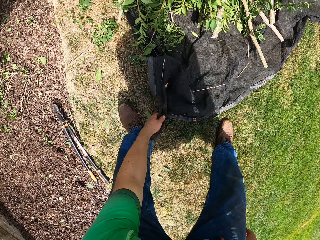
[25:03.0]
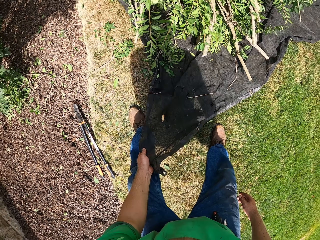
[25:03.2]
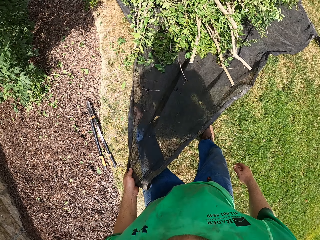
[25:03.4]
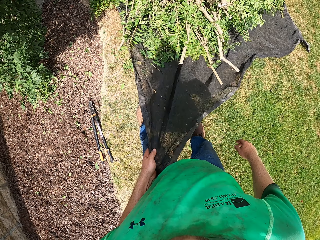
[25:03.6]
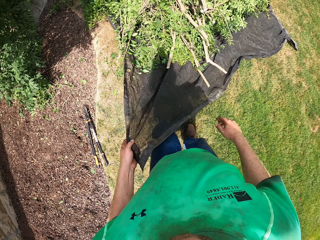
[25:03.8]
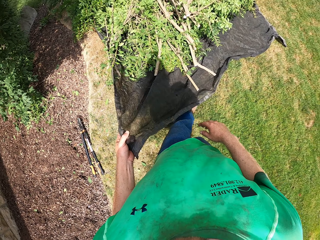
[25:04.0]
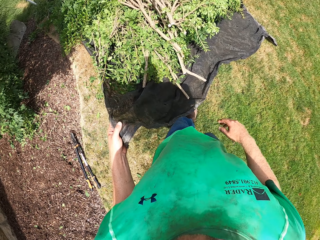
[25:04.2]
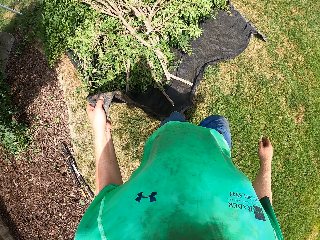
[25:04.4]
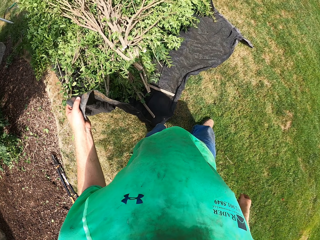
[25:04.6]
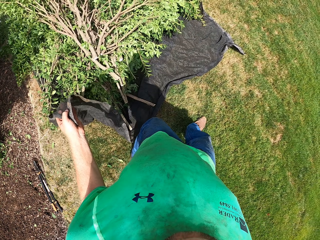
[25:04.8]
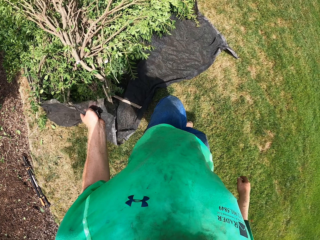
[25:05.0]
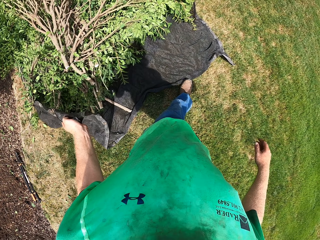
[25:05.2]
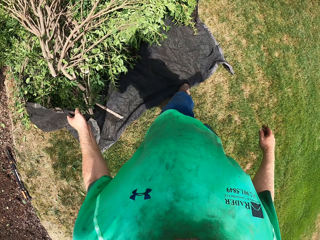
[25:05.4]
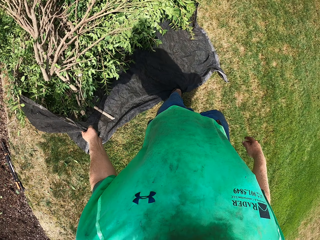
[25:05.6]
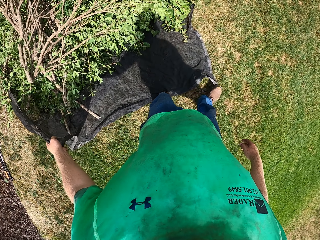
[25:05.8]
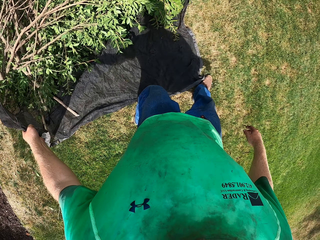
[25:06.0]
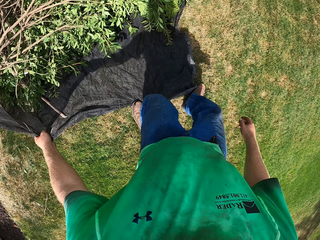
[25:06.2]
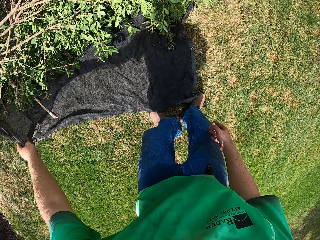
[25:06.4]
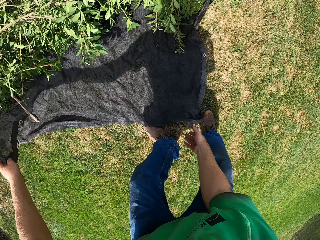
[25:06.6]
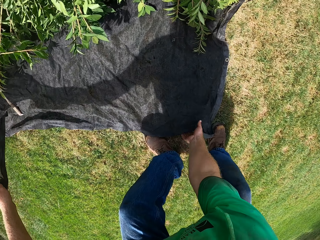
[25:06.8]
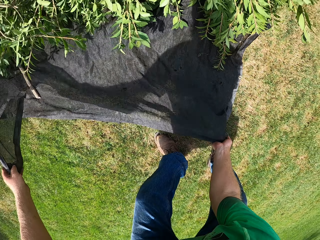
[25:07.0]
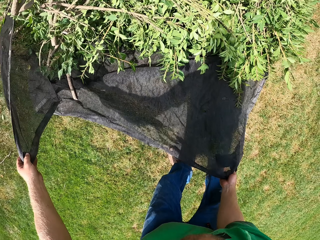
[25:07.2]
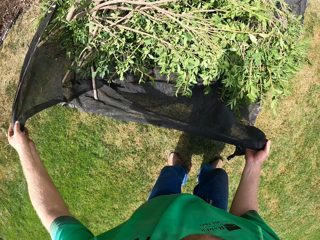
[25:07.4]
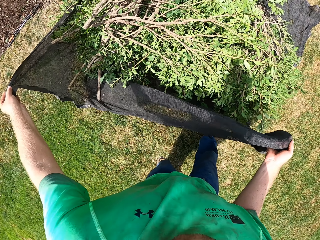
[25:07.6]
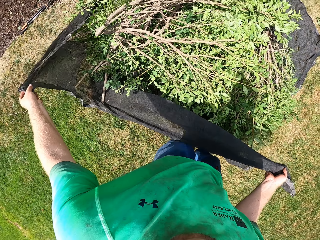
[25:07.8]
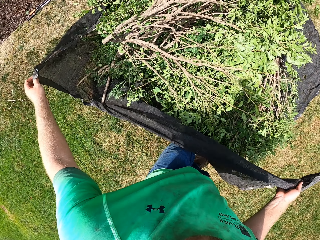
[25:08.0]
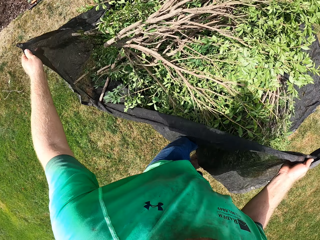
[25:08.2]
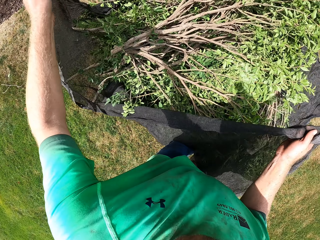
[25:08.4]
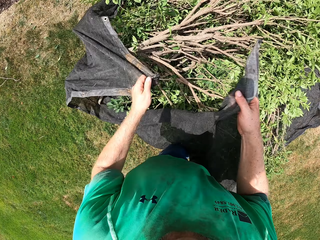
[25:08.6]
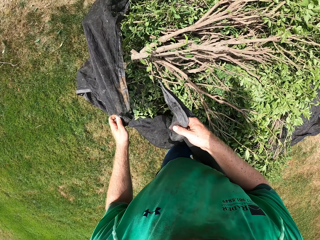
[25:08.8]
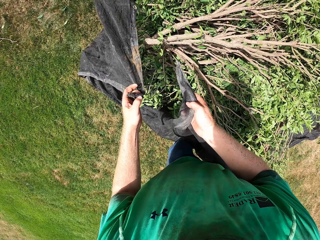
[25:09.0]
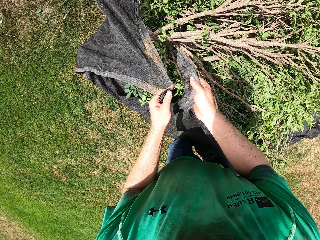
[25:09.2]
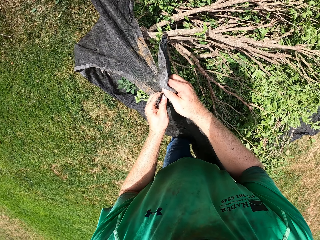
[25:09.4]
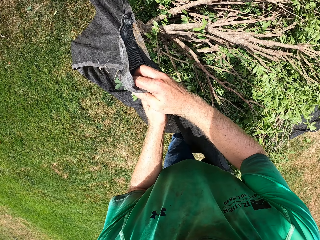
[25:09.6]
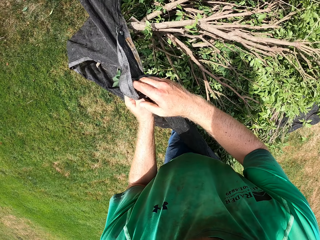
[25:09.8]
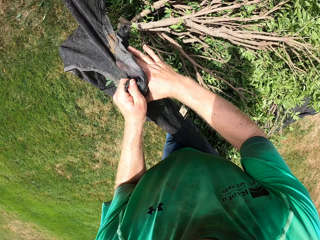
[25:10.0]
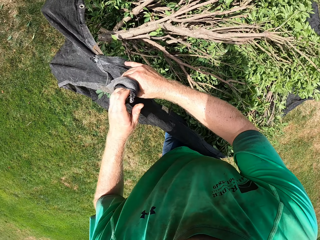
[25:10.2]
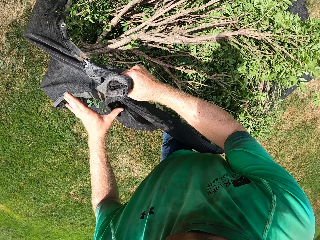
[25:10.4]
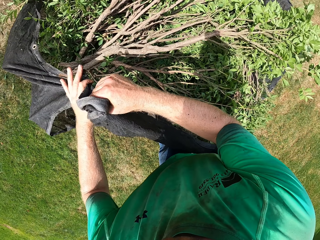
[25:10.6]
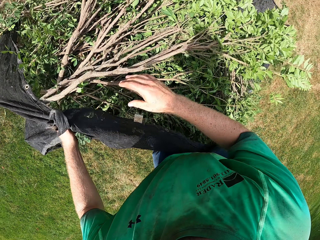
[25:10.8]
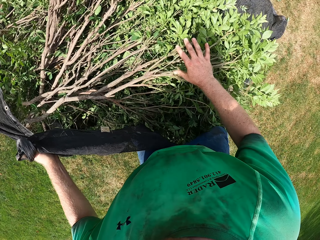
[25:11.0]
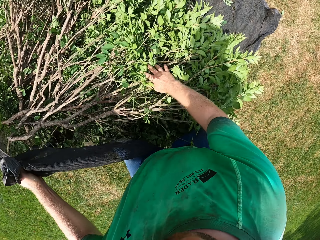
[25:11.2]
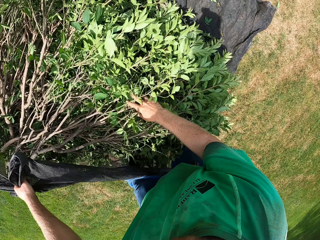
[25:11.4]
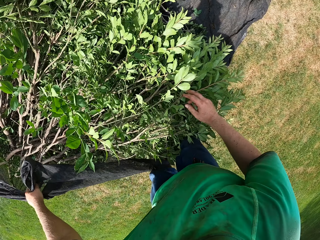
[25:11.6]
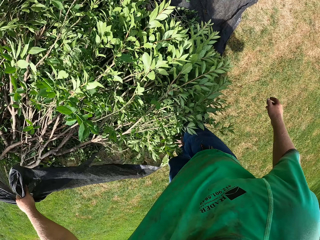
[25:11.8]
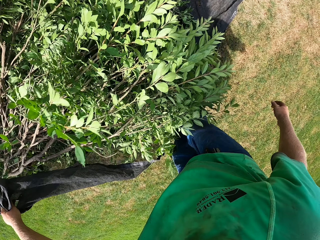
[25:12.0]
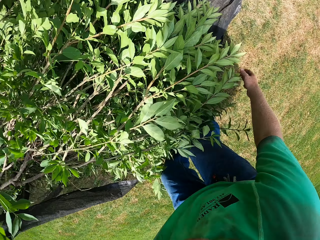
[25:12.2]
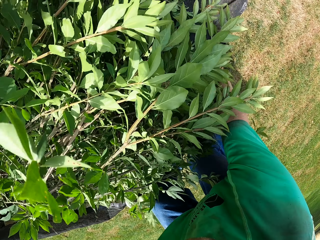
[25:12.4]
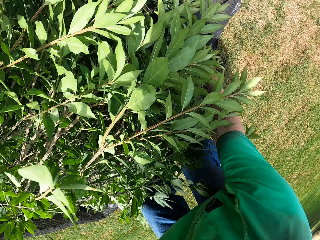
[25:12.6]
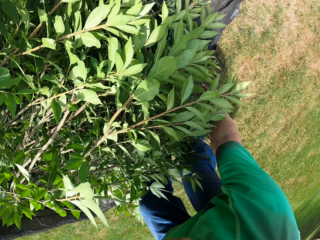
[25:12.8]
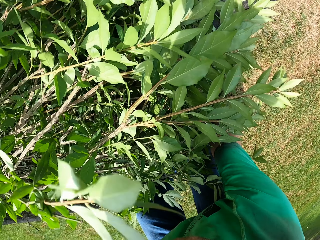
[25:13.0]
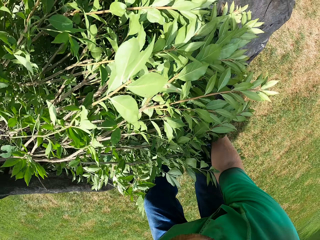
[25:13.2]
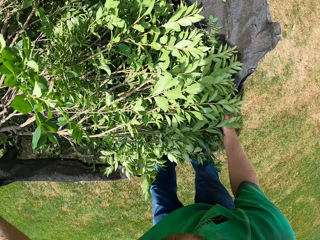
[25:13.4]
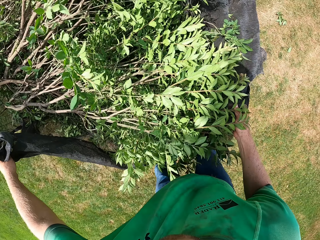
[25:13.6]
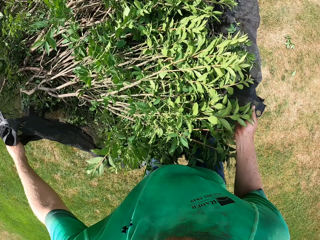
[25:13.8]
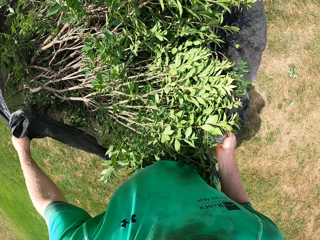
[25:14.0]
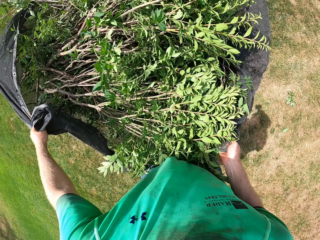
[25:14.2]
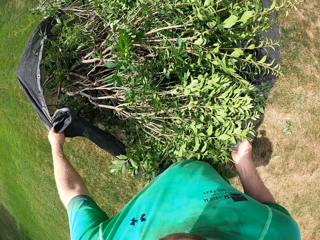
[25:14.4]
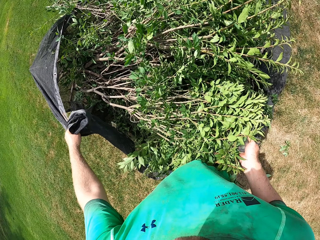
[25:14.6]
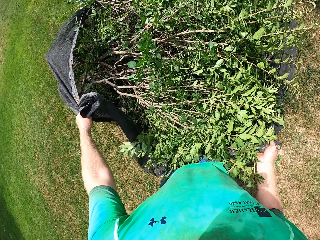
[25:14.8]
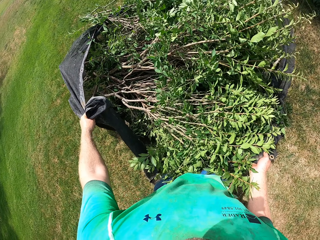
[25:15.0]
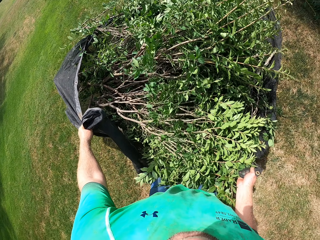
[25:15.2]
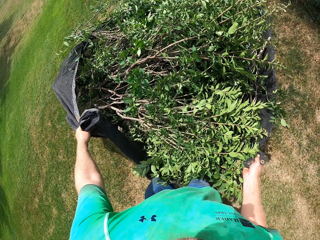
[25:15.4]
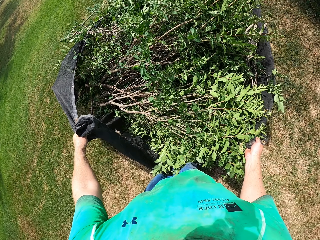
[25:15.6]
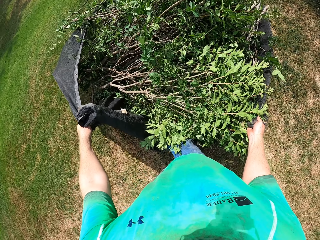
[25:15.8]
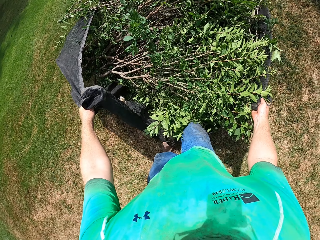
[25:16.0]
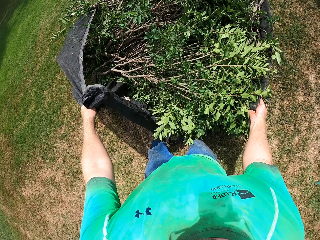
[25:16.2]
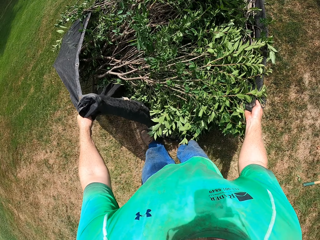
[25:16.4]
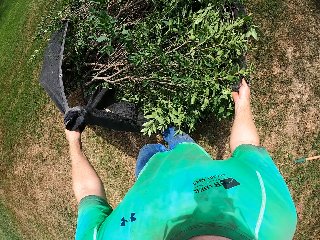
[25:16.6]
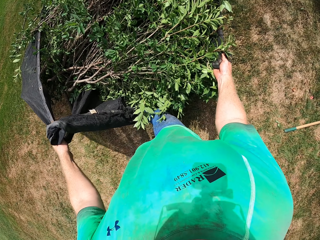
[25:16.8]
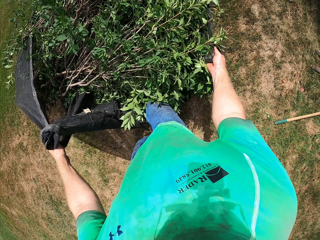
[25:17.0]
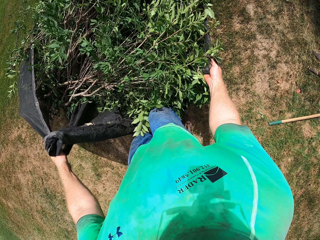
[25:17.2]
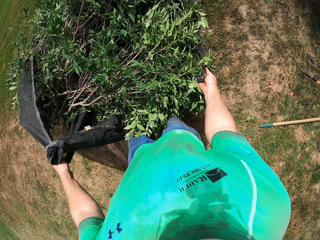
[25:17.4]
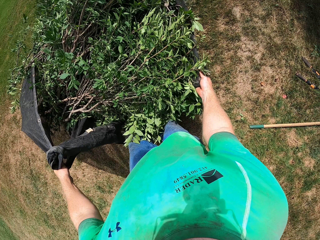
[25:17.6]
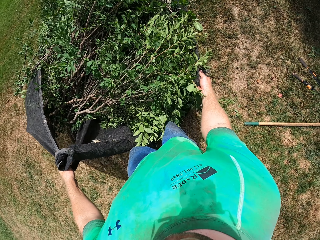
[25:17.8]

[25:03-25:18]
The camera wearer touches the tarp. He holds the net with his left hand. He touches the tarp again. He holds the net with his right hand. He puts the tarp together. He touches the branches and touches the material. He moves the net from the lawn to a walkway with both hands.

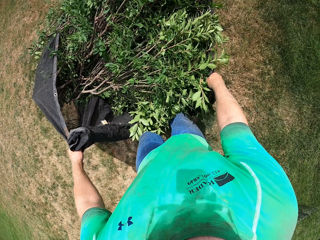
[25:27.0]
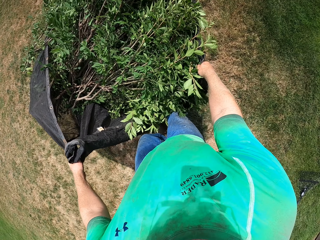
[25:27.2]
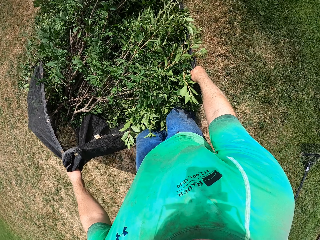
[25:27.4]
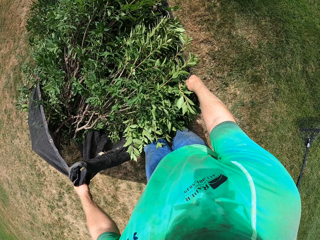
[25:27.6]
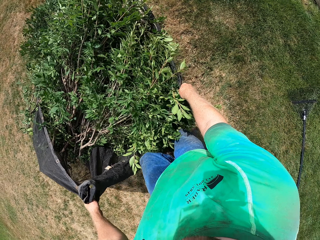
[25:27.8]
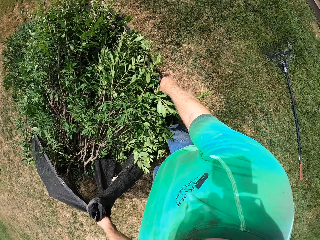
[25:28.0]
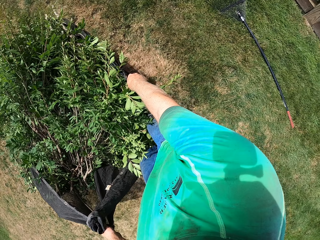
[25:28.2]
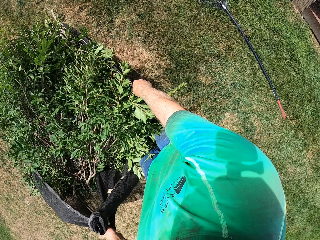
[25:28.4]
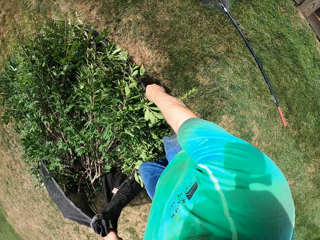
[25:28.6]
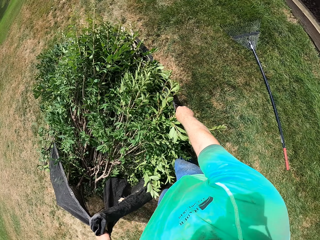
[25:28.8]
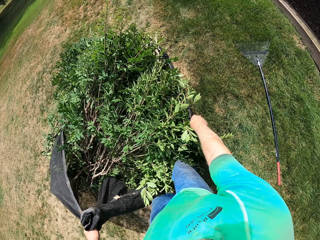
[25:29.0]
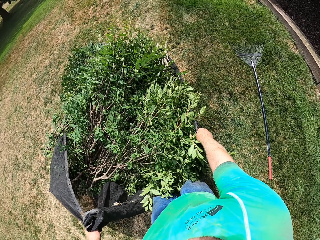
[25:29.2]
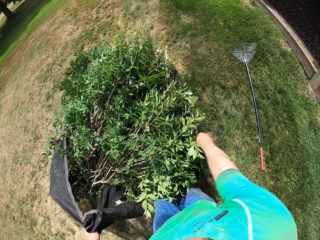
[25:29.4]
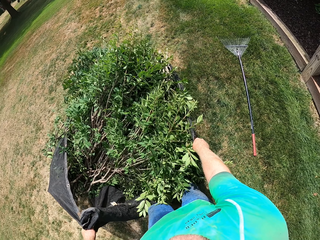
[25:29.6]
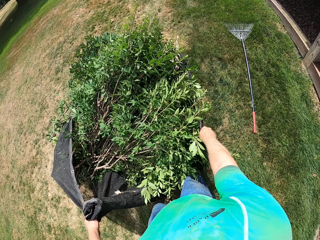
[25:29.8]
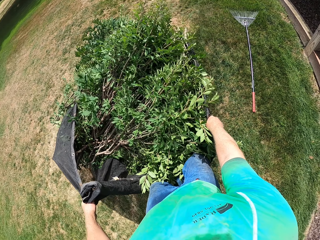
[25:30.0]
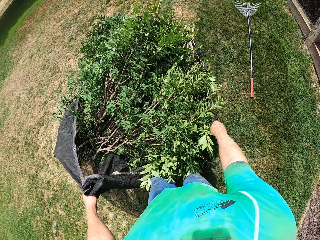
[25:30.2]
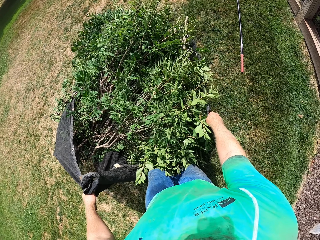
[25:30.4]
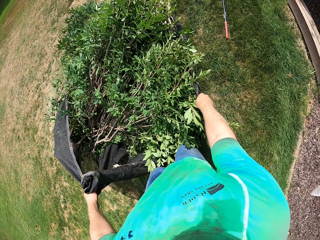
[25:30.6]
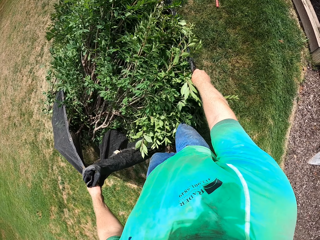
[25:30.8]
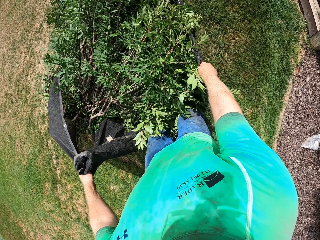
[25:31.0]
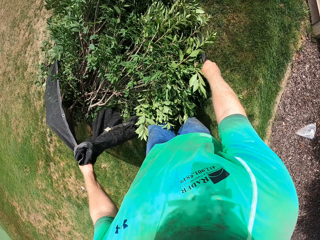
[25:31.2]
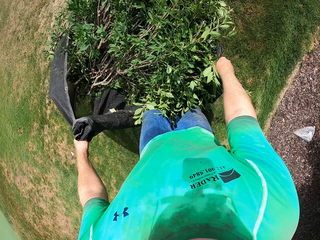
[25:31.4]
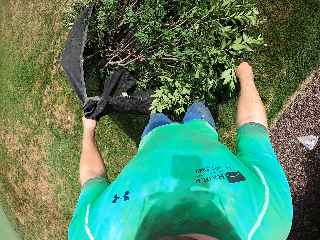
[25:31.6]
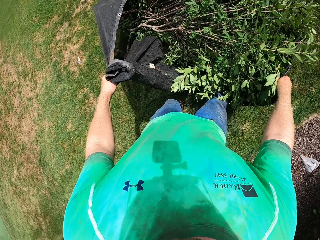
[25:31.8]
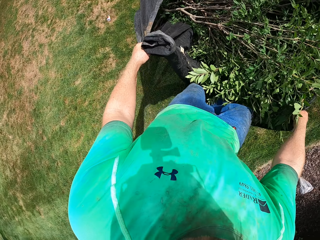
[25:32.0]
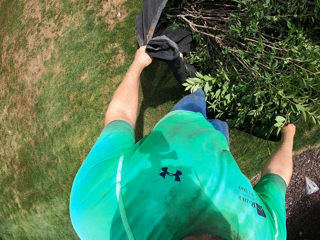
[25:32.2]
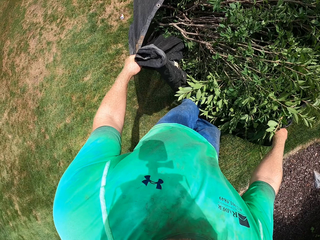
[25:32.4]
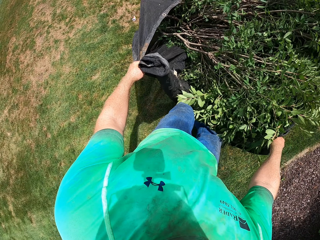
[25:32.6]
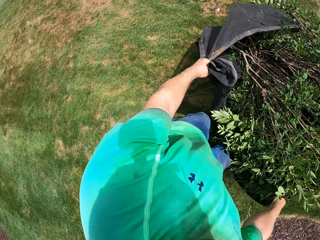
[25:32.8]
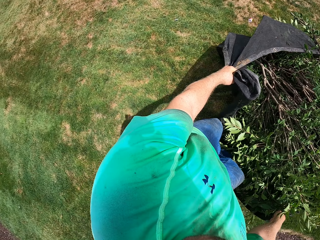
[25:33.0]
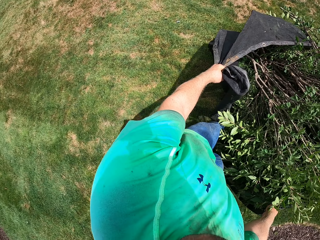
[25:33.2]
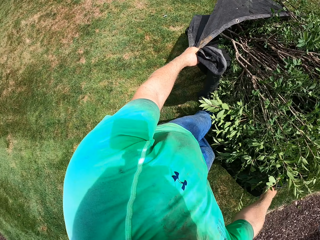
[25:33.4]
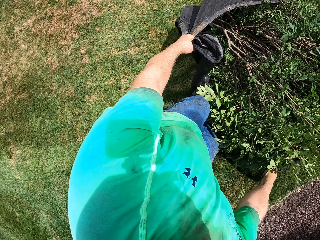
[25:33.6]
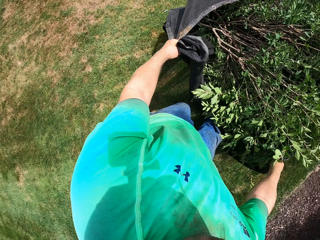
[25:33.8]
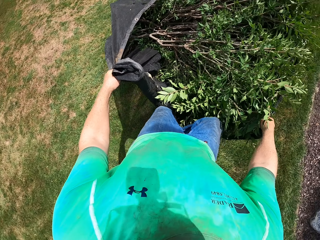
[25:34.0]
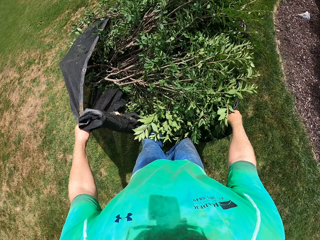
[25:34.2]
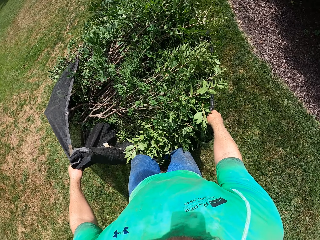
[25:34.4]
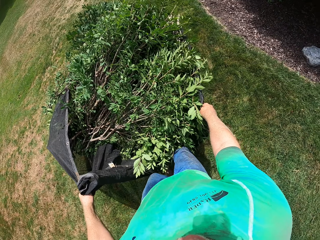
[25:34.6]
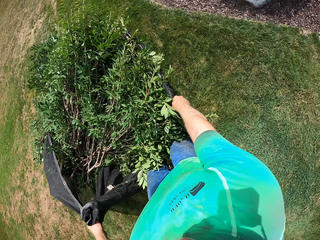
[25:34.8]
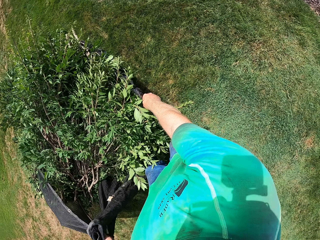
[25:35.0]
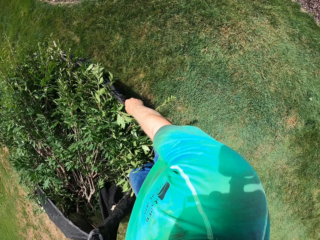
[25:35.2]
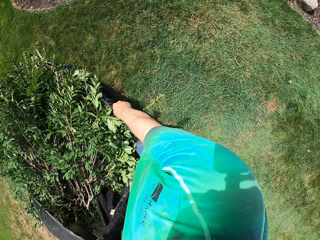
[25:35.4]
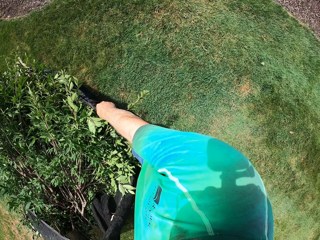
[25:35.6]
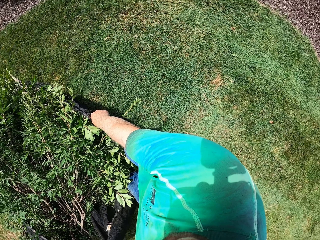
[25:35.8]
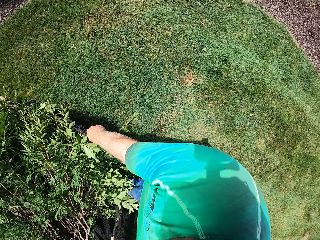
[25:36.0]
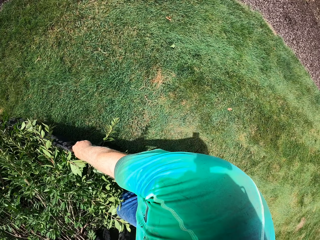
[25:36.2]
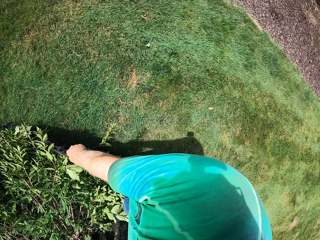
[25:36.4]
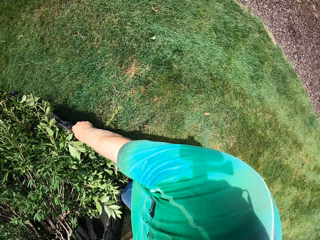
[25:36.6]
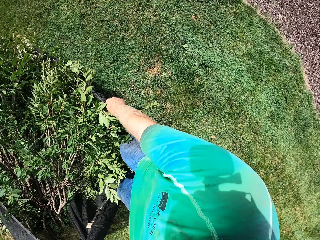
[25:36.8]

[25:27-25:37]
The camera wearer looks to the right. They look to the left.
